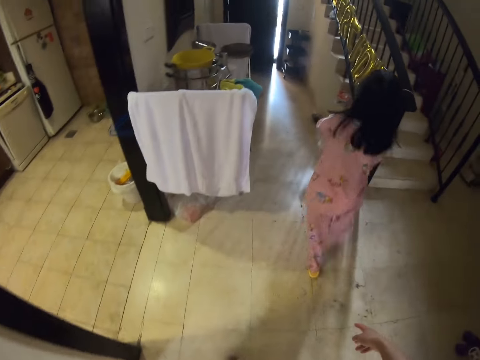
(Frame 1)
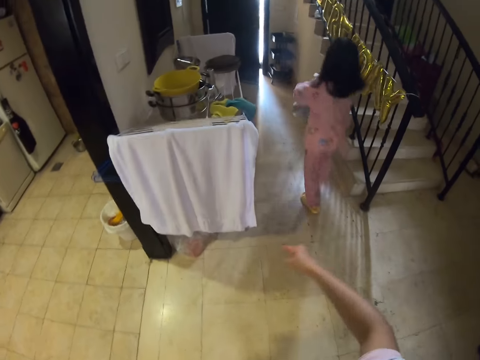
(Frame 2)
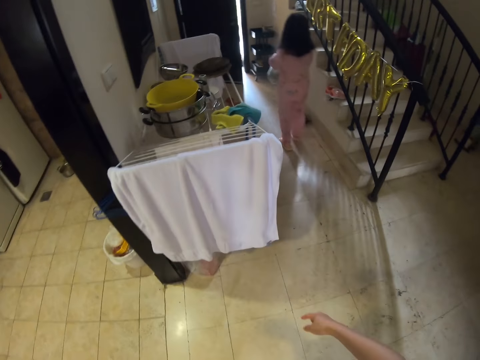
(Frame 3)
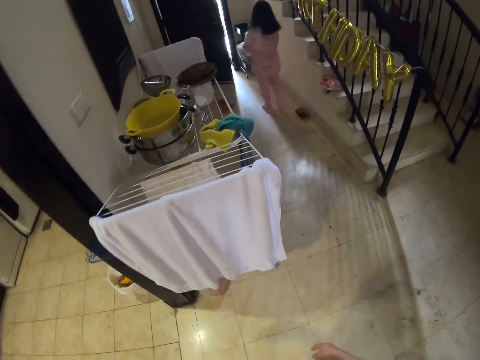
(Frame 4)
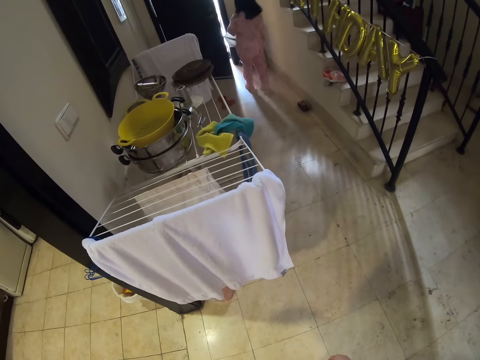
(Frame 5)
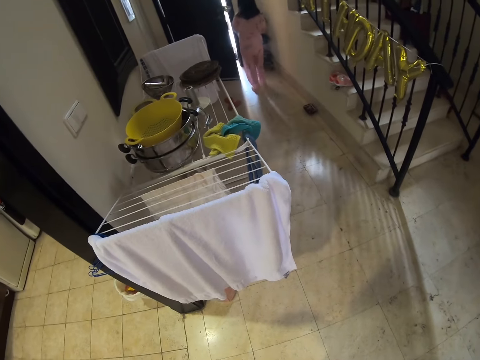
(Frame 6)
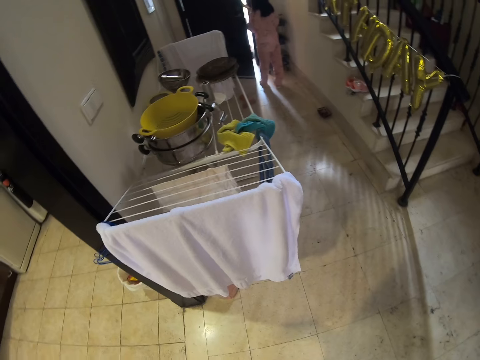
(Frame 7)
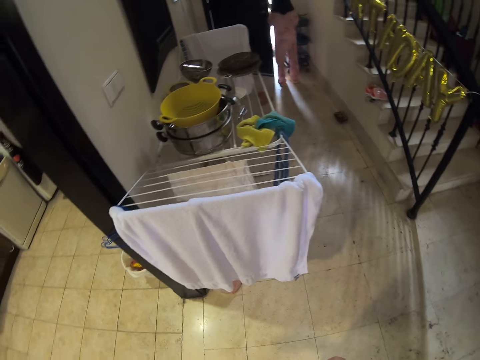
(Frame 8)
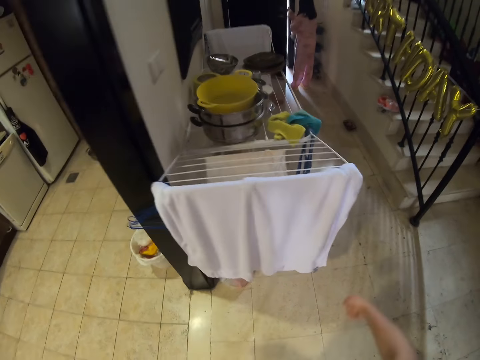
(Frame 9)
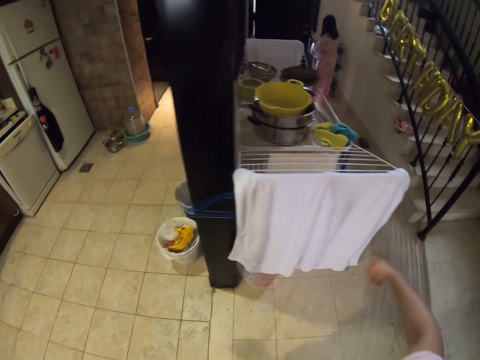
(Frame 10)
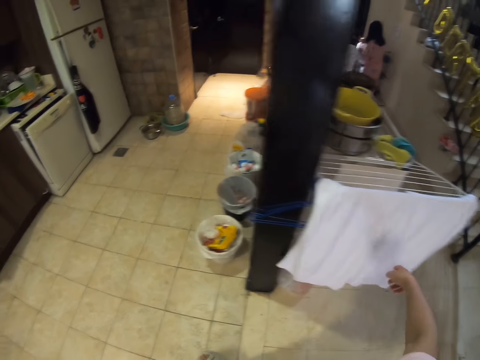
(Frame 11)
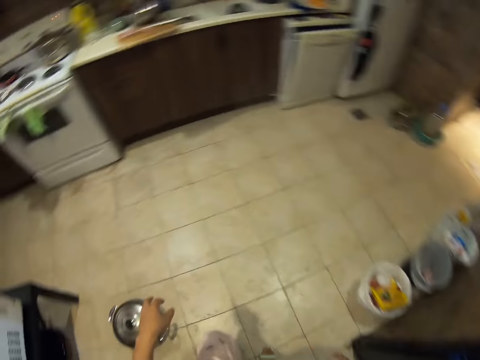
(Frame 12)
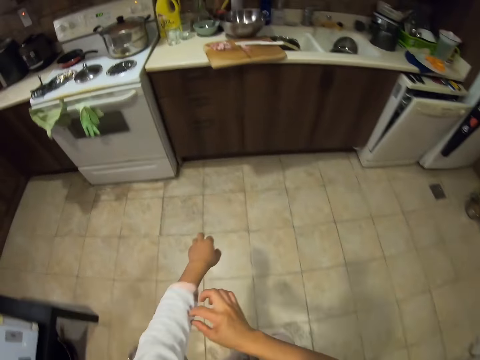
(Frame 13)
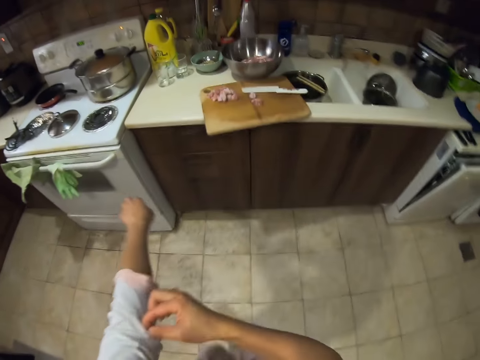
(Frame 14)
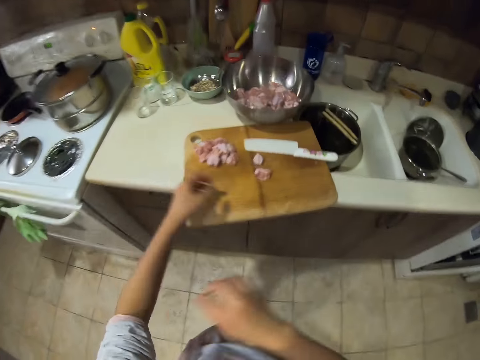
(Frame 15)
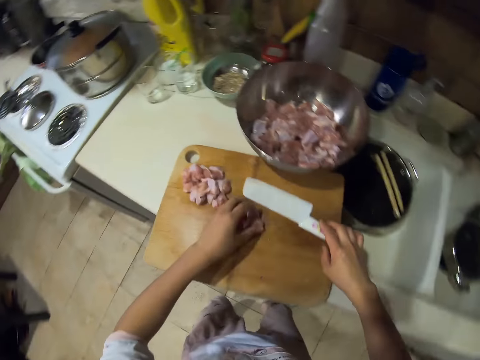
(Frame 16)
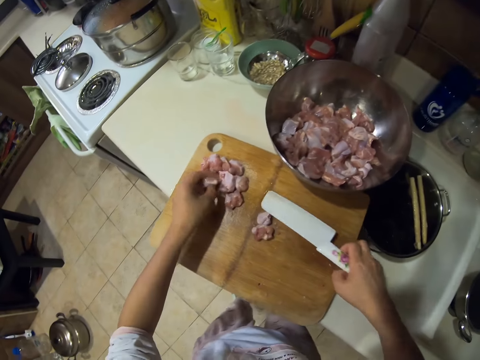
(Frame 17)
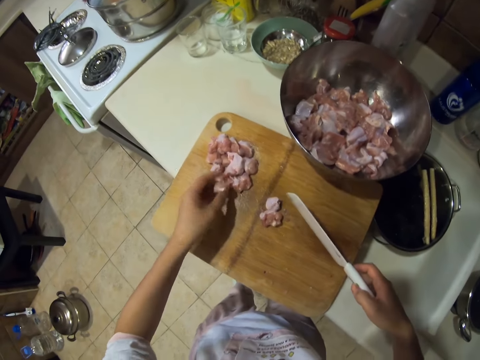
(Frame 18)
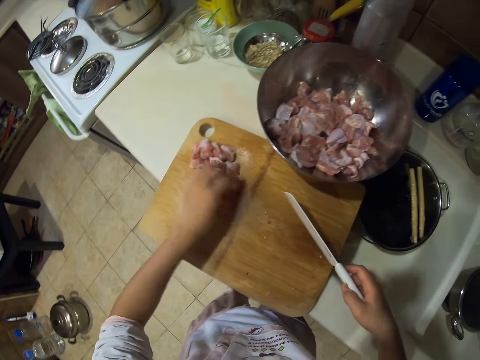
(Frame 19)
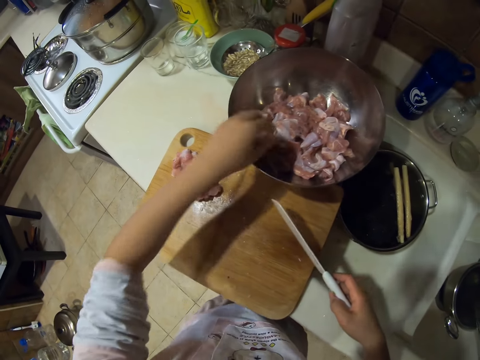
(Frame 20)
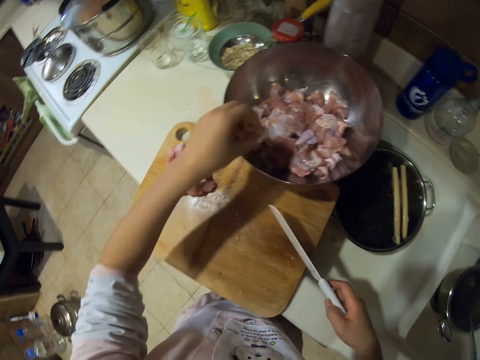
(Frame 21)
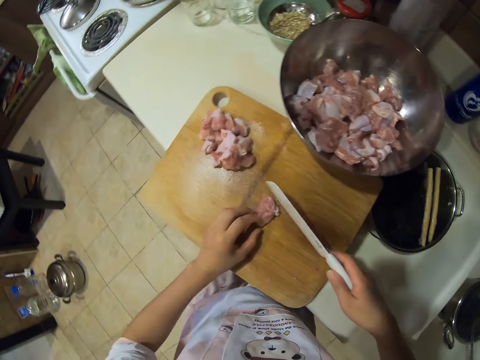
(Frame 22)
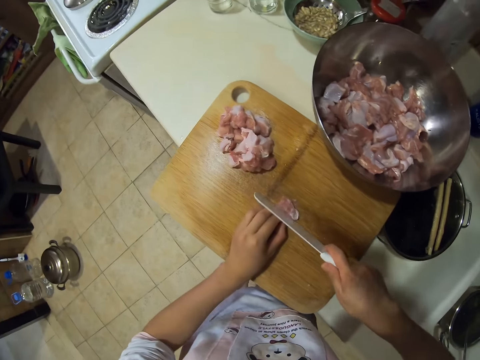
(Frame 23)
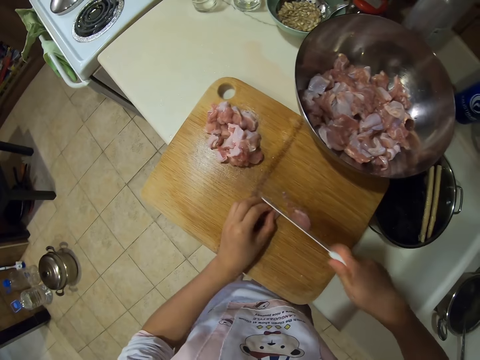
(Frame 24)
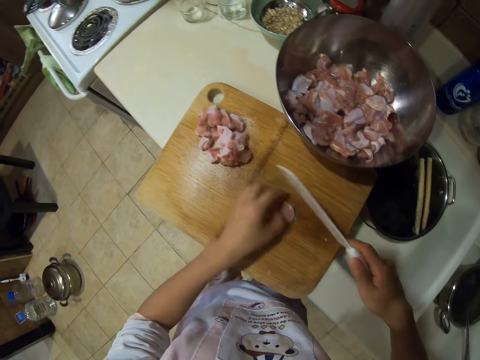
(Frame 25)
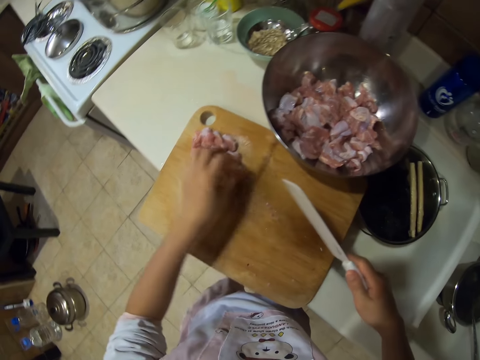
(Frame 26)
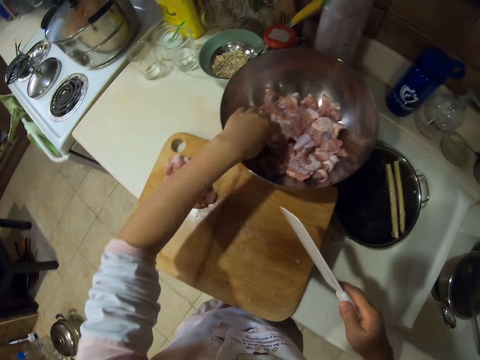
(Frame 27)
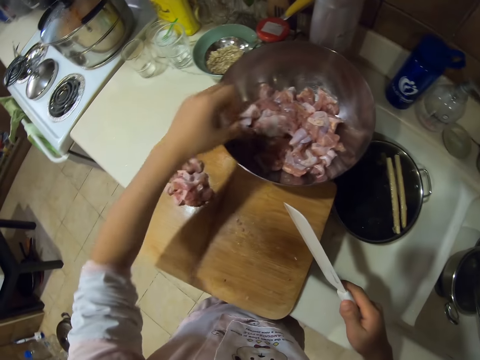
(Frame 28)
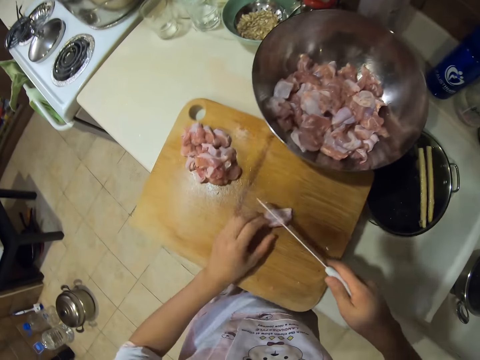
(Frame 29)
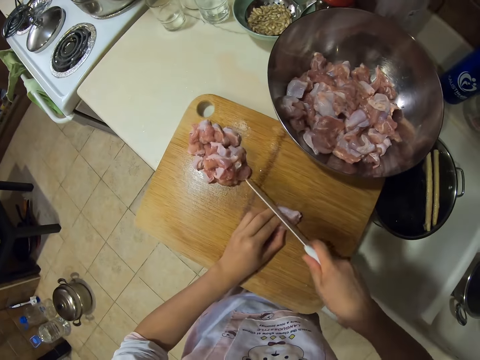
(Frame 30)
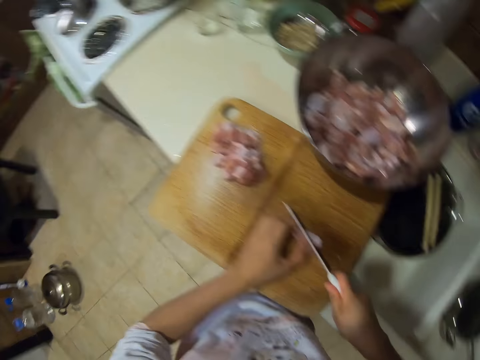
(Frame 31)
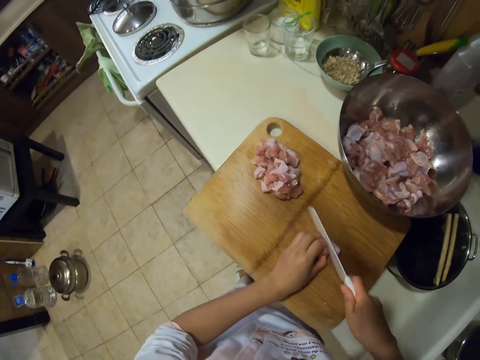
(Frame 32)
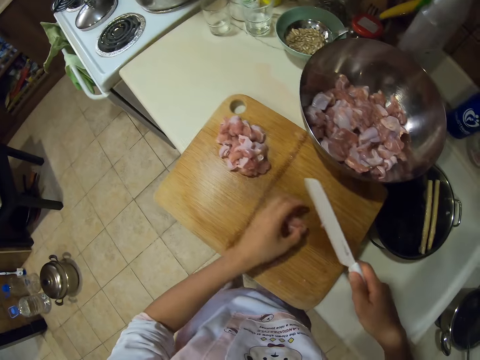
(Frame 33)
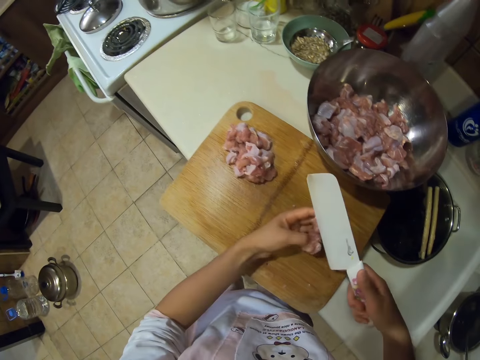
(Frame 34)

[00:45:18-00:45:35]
A kid moves to the door. The kid gives a person a polythene paper. The camera wearer moves. They pick a knife and carry the knife. They put meat aside, pick the meat, and cut the chicken meat into pieces. They put the meat aside, pick the meat, and cut the meat.

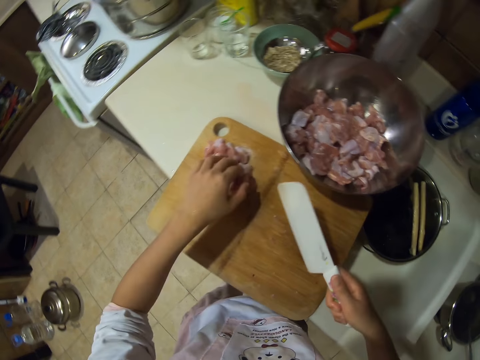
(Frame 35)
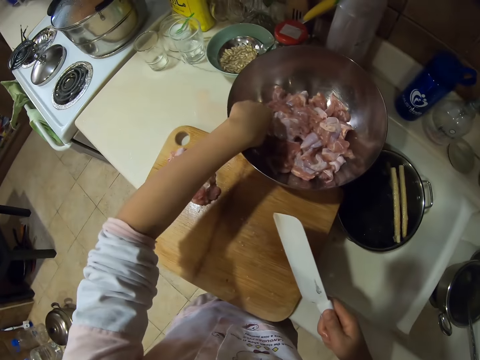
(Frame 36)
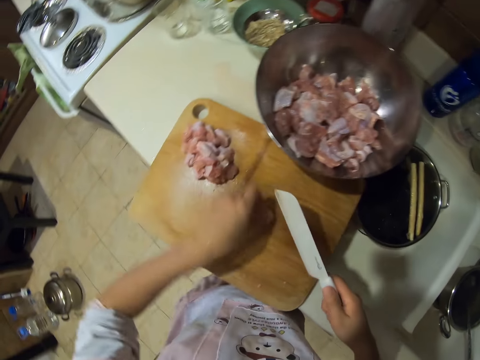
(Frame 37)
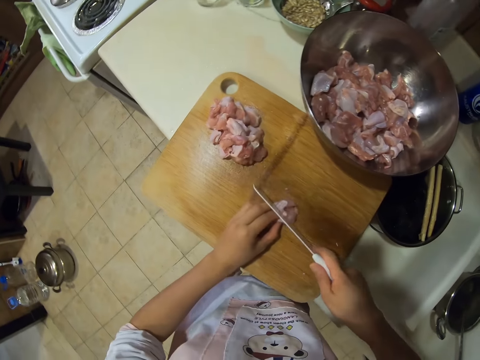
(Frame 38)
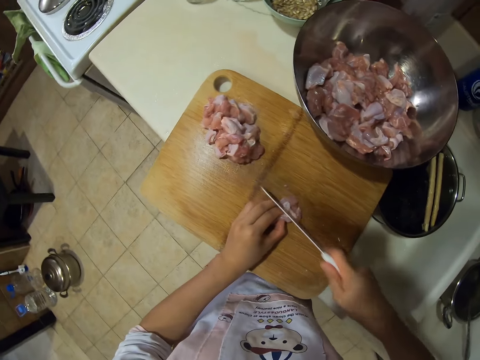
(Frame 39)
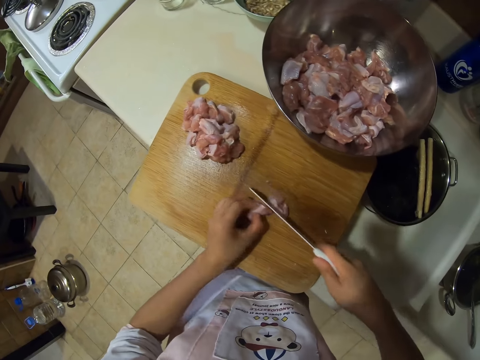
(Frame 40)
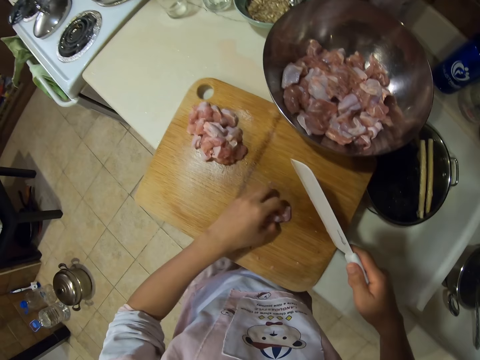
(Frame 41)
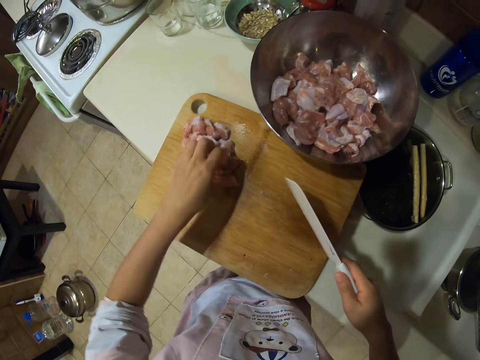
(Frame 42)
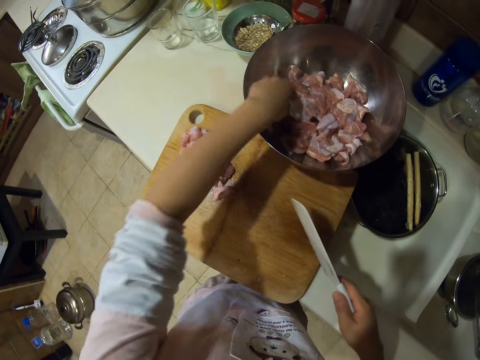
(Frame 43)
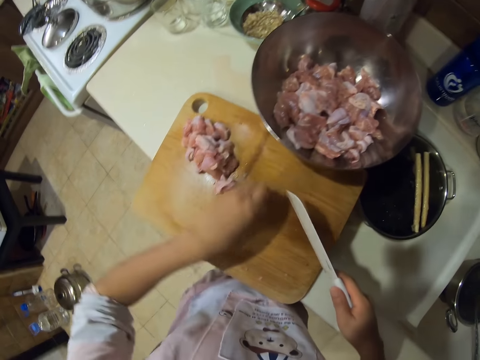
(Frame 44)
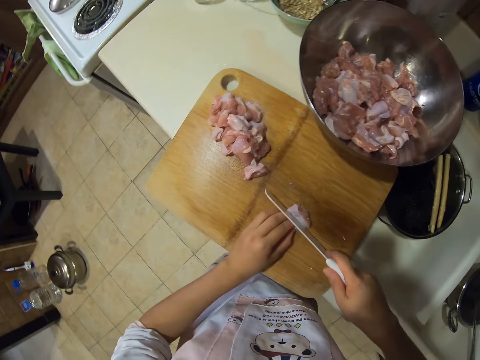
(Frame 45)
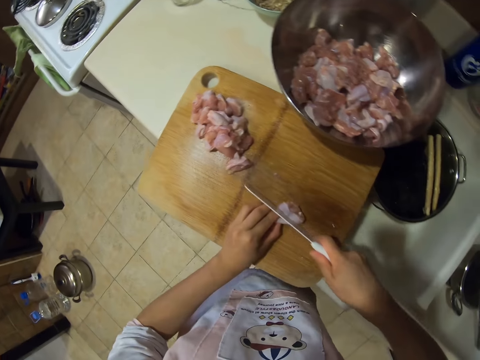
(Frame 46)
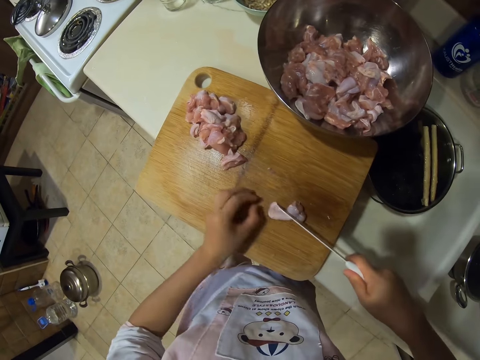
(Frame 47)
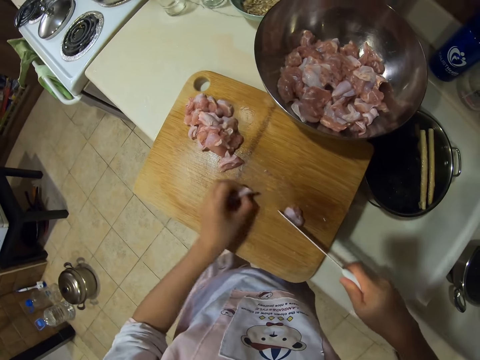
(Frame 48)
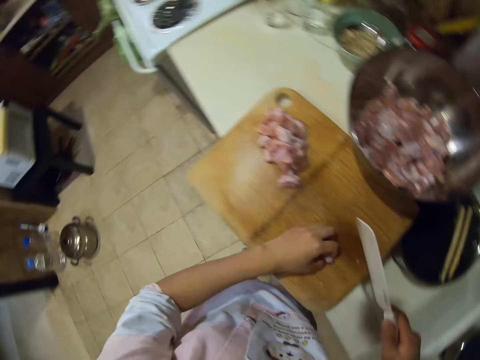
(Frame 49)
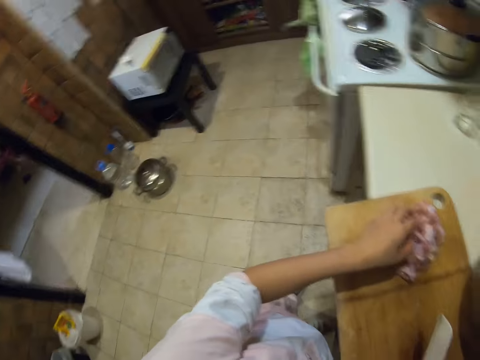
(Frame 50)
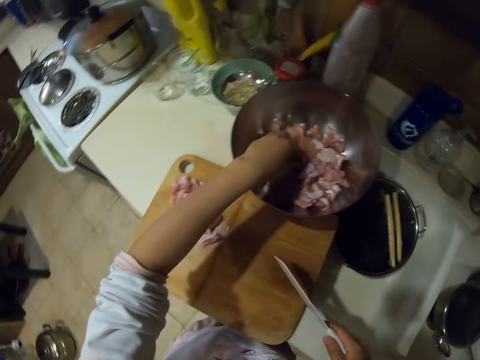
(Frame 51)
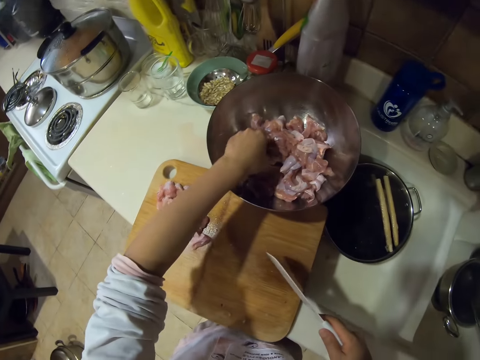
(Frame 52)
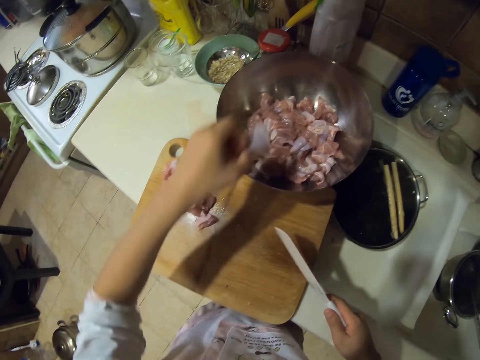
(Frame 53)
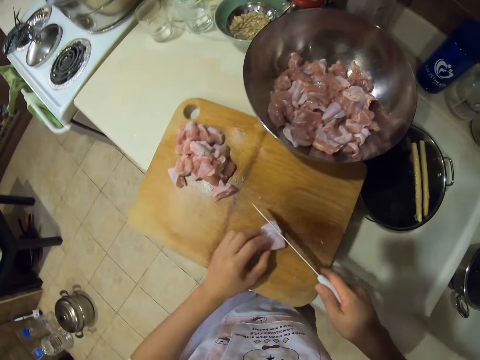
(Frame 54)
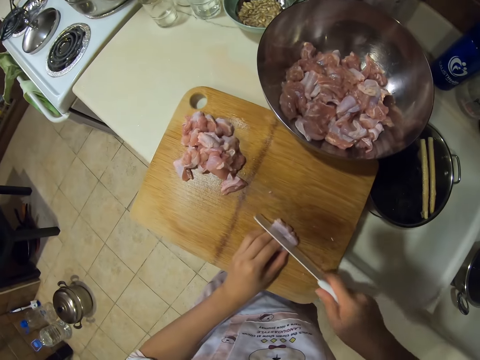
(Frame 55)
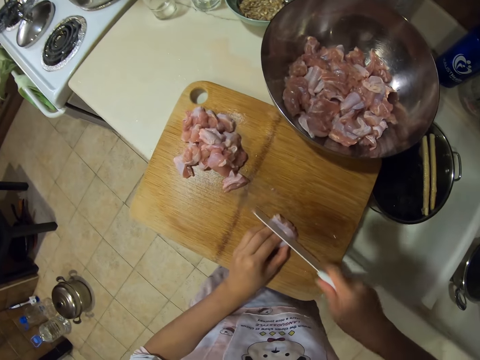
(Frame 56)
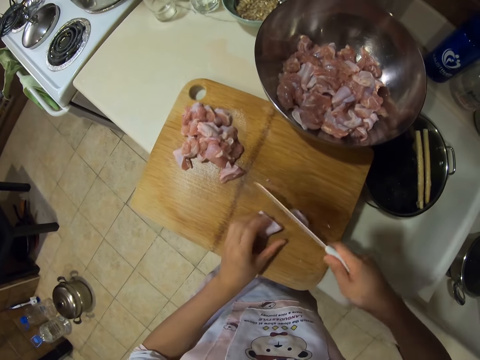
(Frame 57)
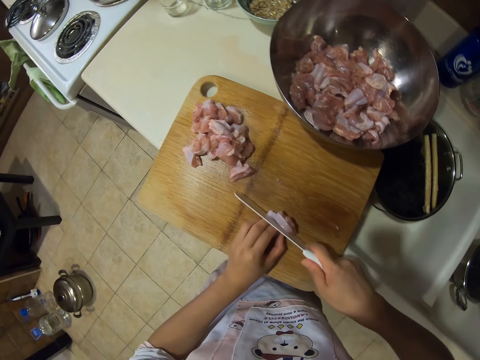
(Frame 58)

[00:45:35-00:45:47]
The camera wearer puts meat aside, picks the meat, and cuts the meat. They put the meat aside, pick the meat, and cut the meat. They put the meat aside, pick the meat, and cut the meat.
